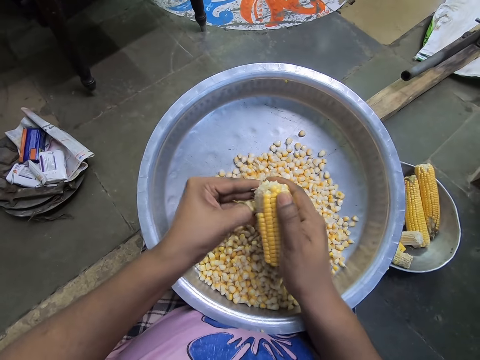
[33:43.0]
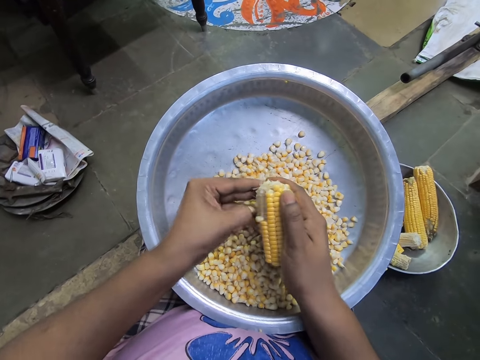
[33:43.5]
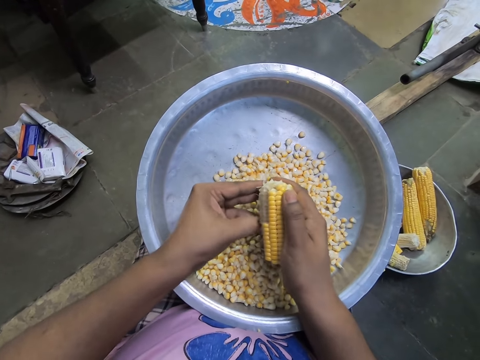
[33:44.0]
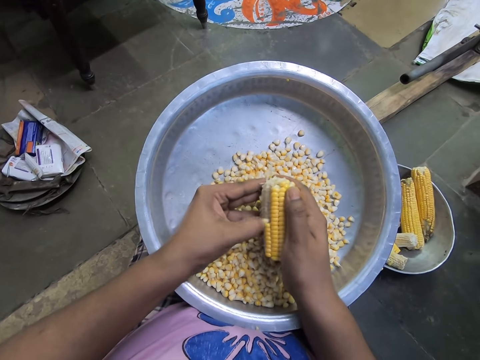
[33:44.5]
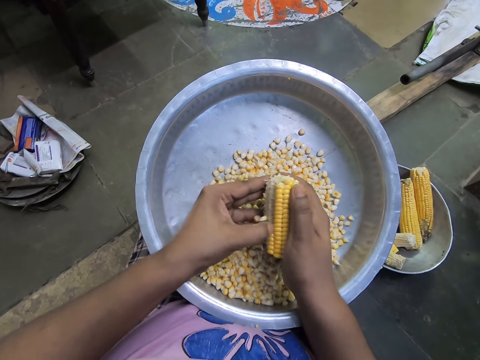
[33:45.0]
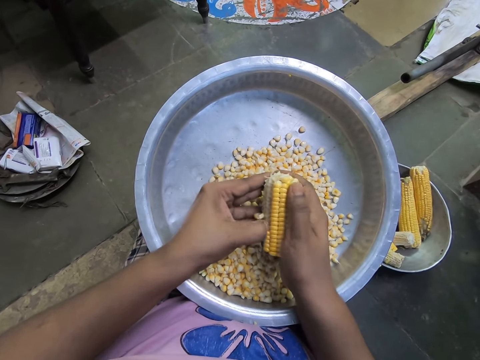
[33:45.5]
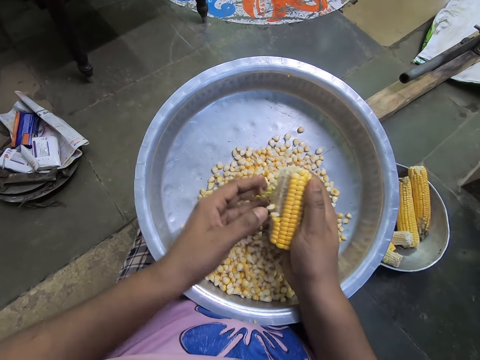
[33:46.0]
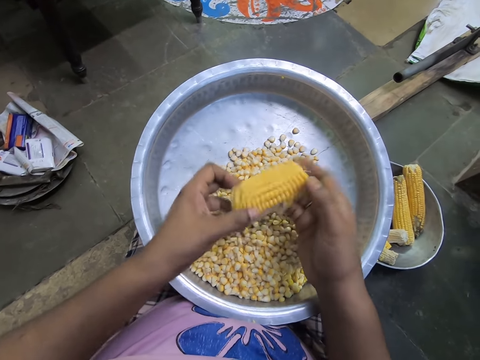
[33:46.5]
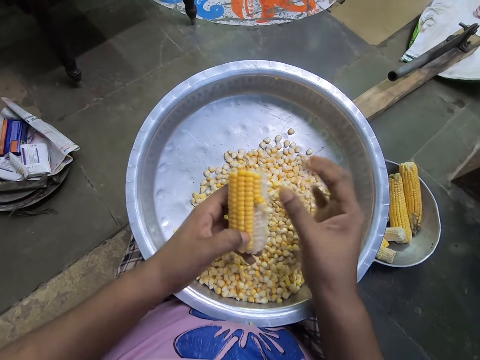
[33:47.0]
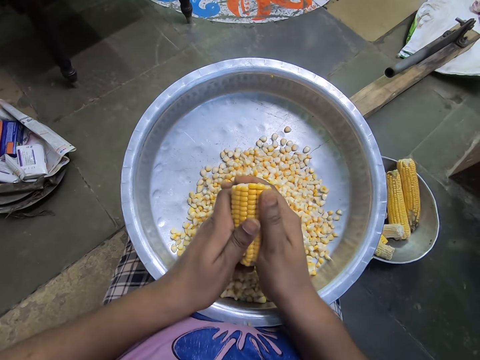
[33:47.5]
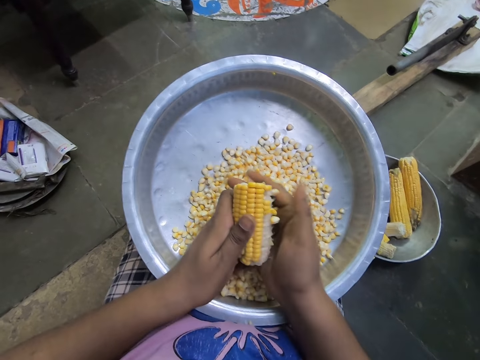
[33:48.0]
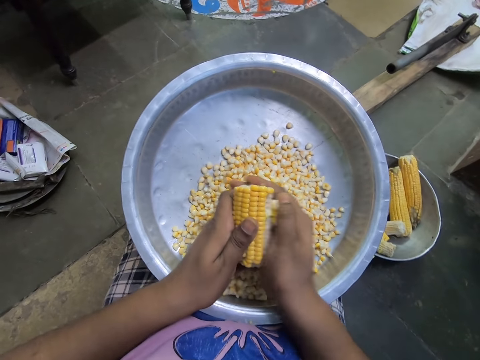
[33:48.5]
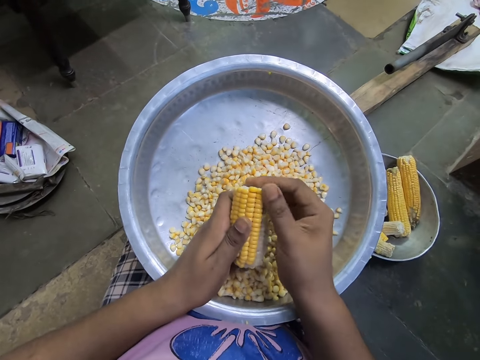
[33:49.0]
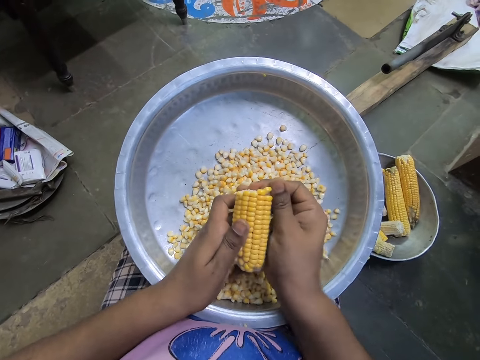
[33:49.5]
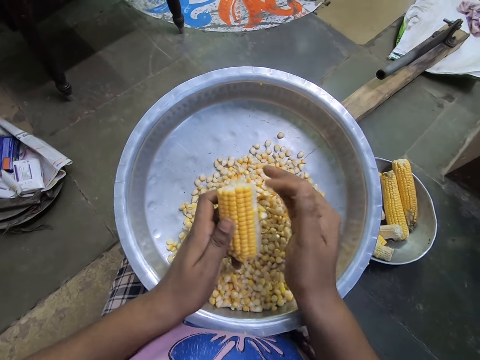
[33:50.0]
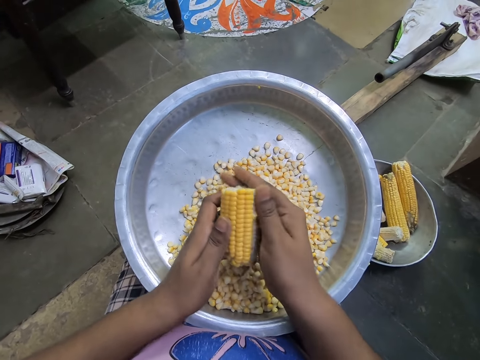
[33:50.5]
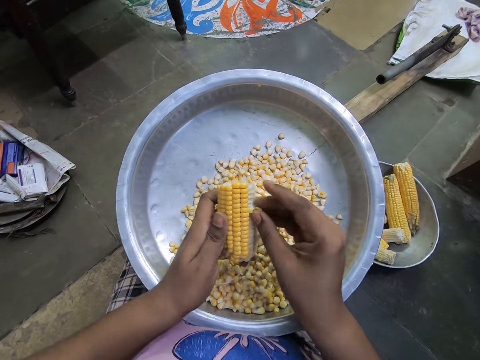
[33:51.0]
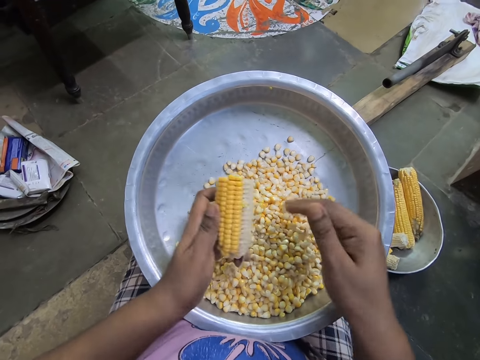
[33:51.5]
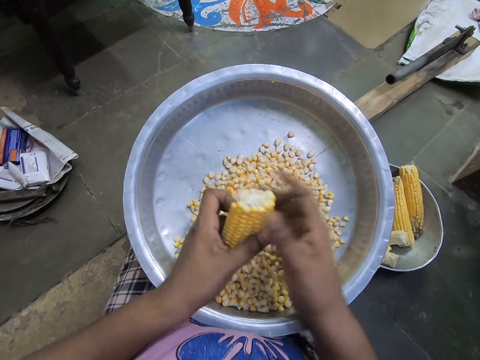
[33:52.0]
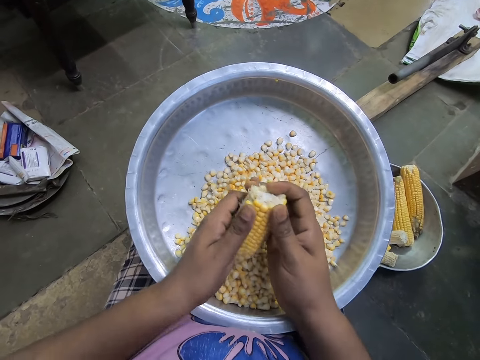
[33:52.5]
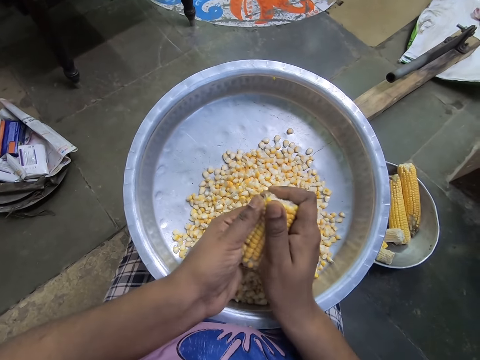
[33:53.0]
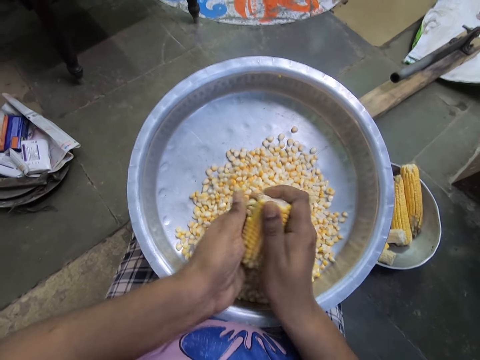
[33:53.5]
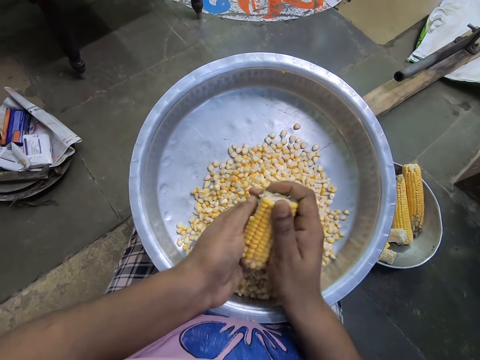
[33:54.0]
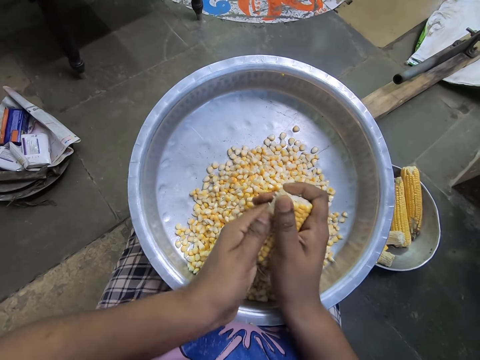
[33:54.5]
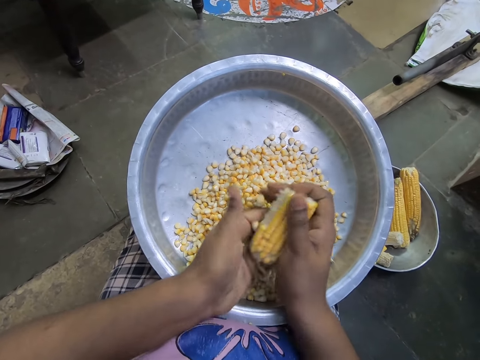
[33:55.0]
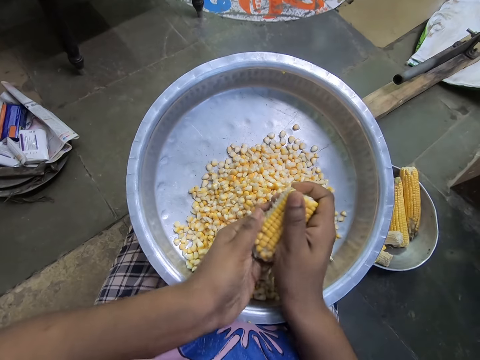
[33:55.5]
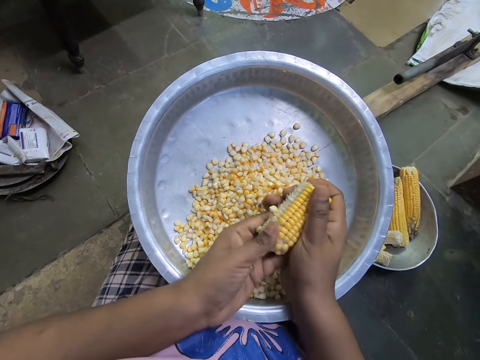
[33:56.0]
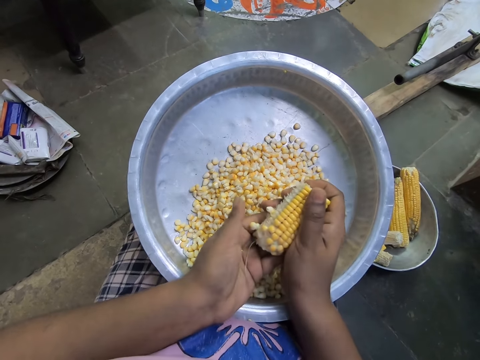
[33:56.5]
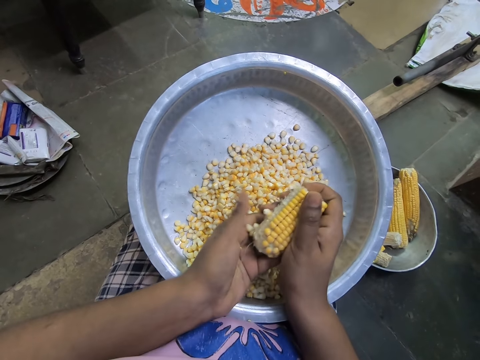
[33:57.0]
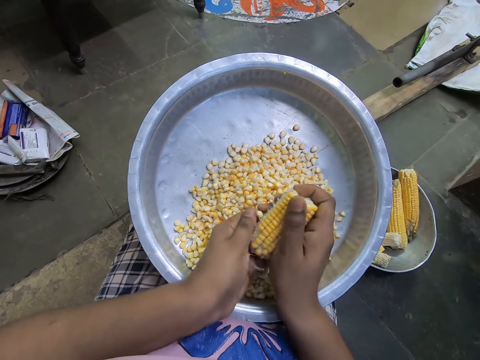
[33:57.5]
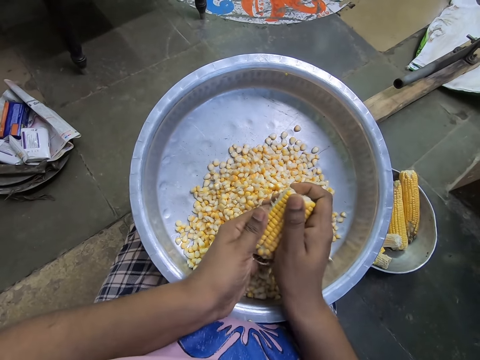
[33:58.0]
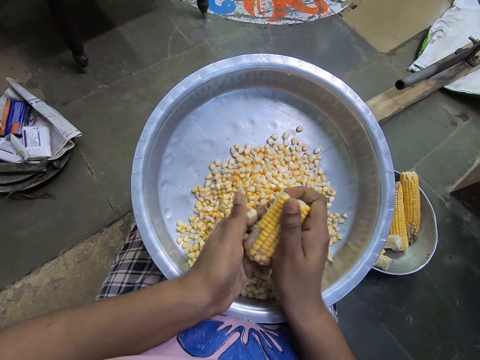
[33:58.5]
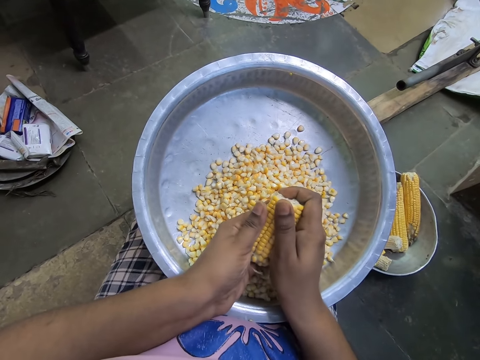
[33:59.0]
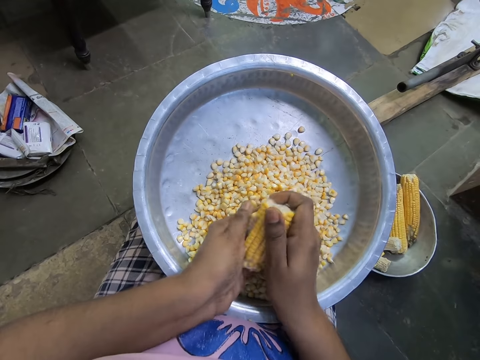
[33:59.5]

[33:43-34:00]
The camera wearer removes maize from the maize cob repeatedly. She passes the corn cob from her right hand to her left hand. She removes the kernels from the corn cob in her left hand with her right hand. She removes maize from the maize cob. She passes the corn cob from her left hand to her right hand. She removes the kernels from the corn cob in her right hand with her left hand. She removes maize from the maize cob repeatedly.

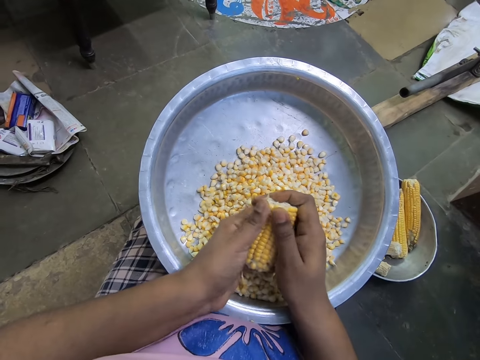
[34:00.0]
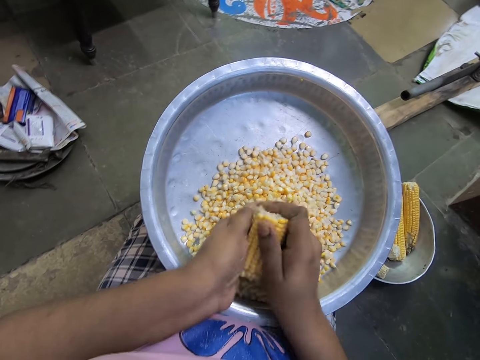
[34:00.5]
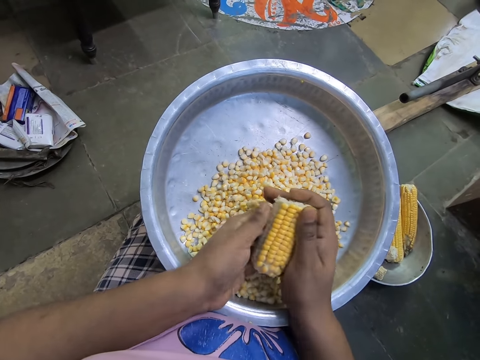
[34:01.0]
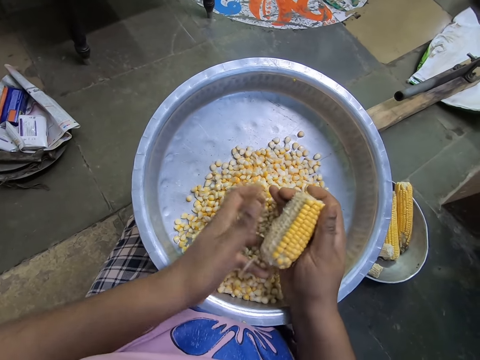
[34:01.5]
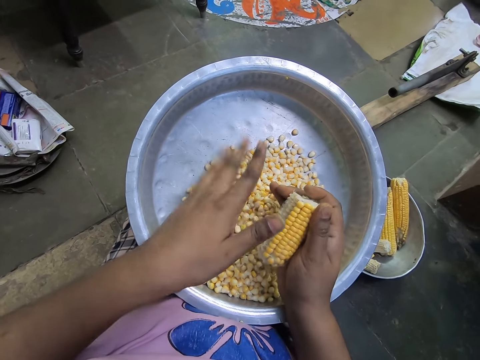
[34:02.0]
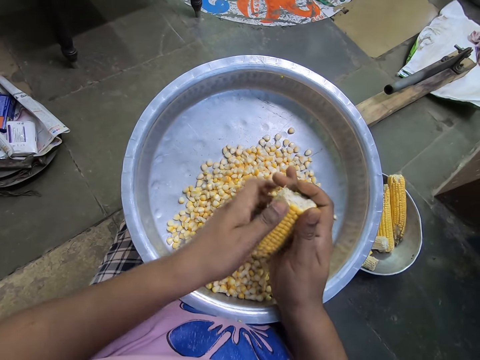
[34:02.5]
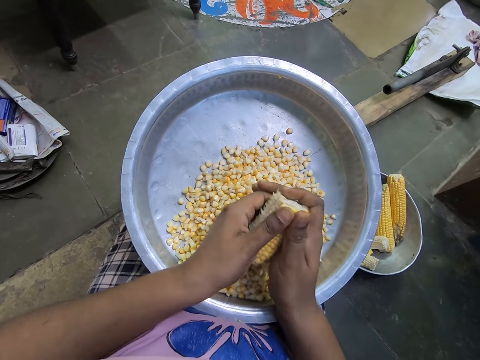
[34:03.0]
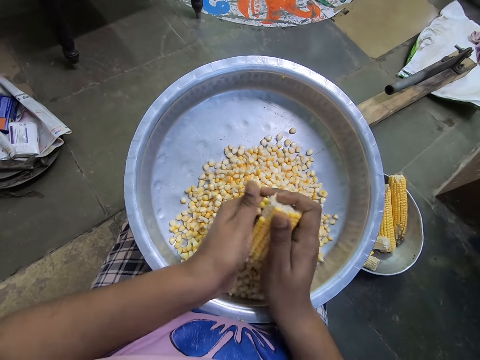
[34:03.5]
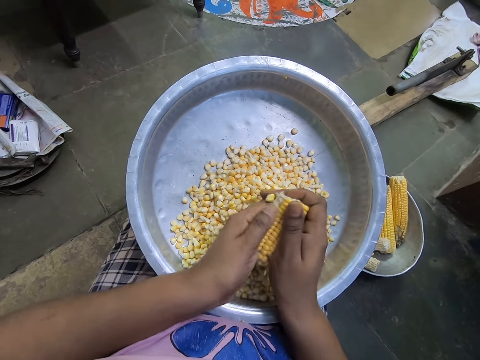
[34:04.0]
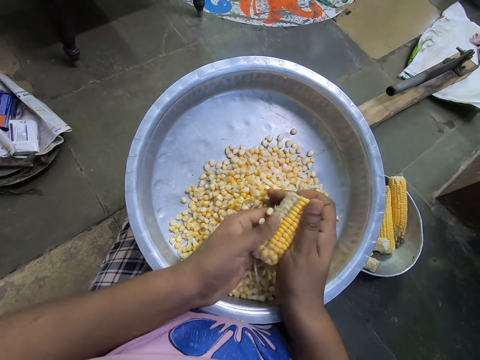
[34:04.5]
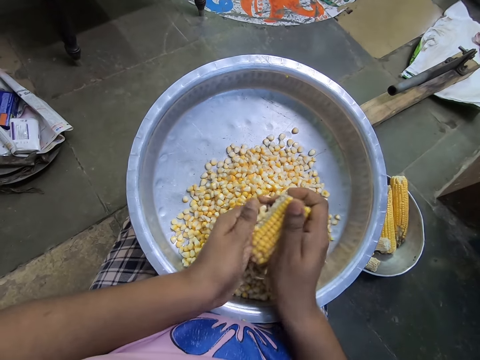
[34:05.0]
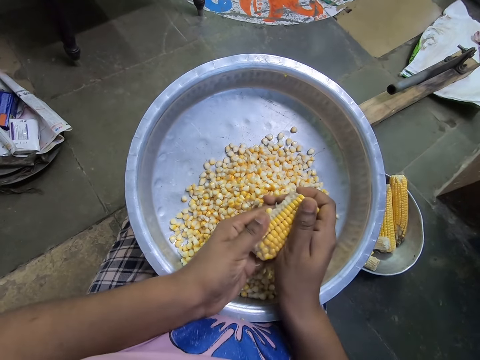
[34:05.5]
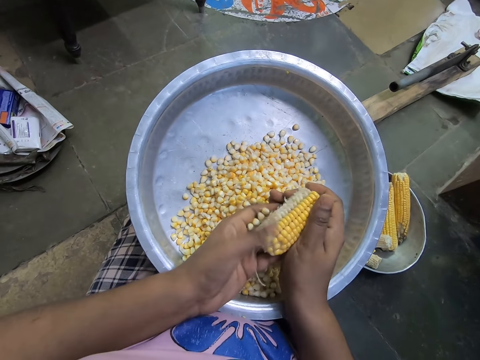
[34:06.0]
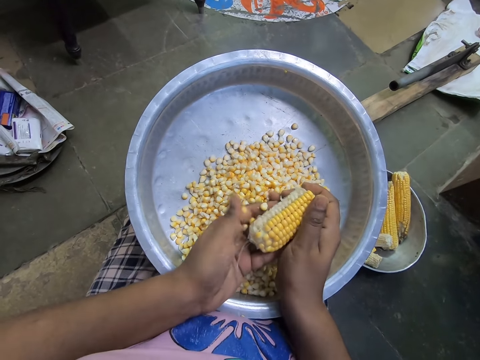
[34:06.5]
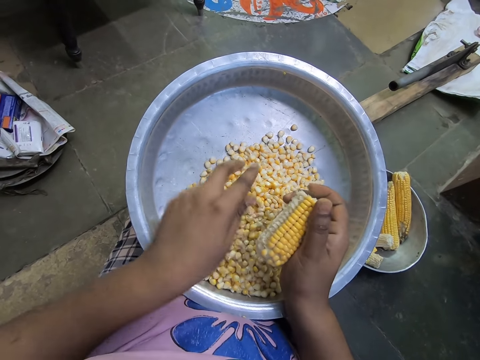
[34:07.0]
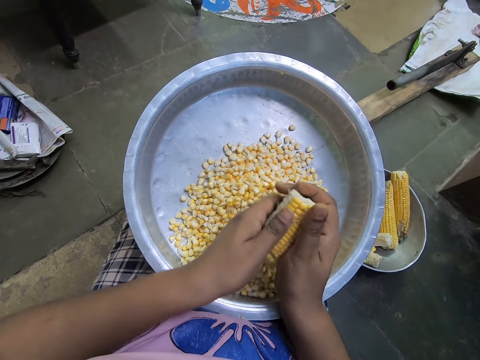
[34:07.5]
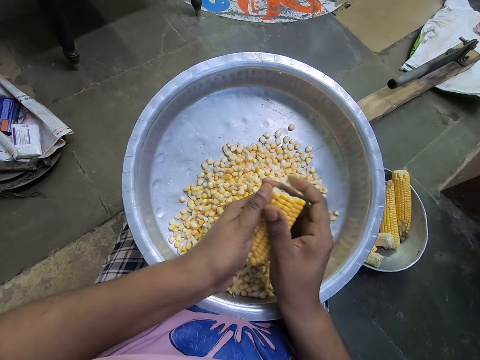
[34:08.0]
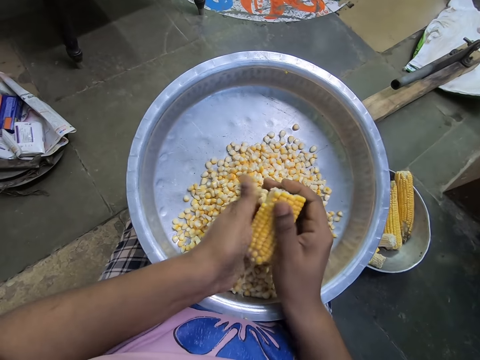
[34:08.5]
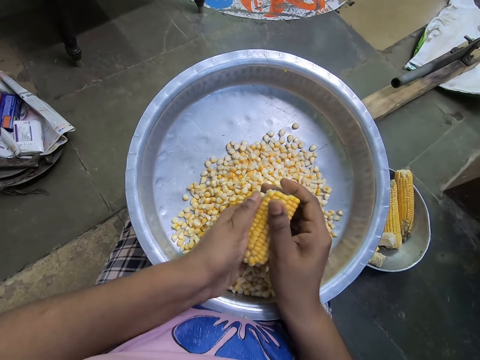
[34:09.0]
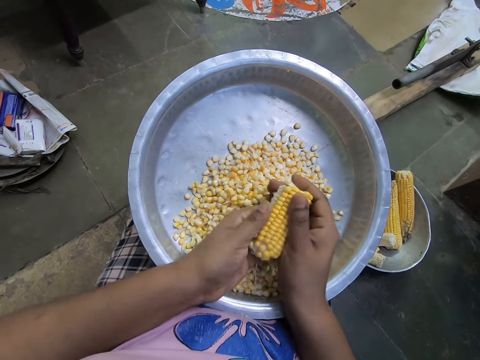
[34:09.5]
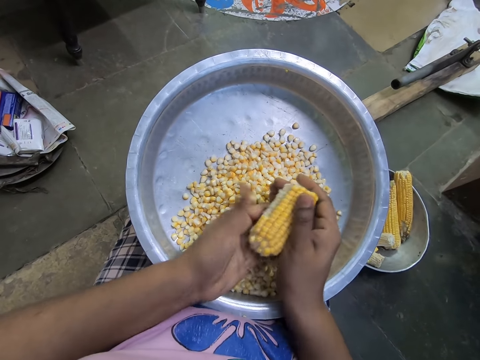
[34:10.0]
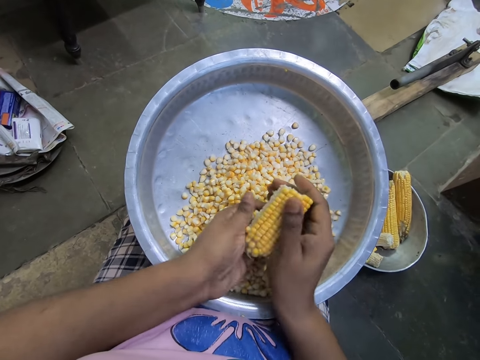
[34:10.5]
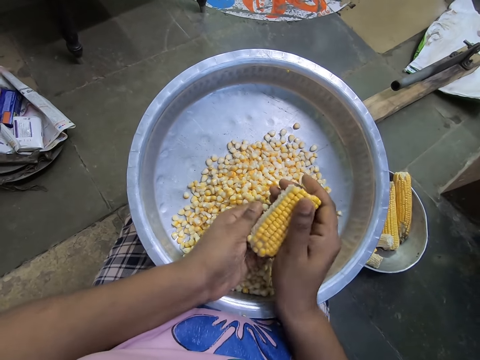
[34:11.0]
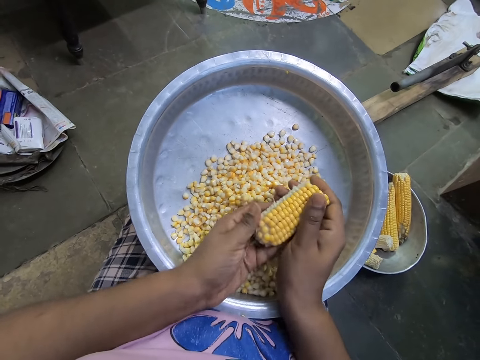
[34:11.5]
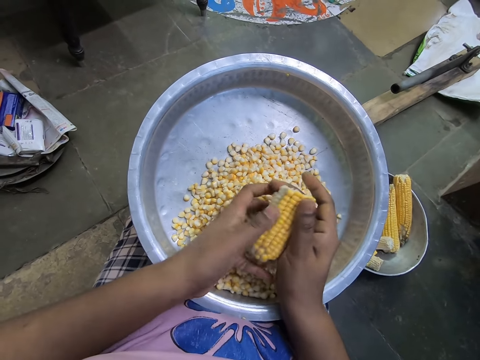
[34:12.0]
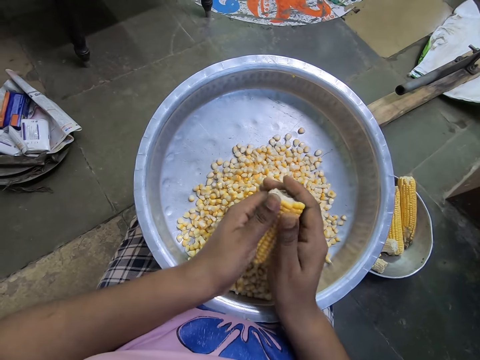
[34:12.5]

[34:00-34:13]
The camera wearer removes maize from the maize cob repeatedly.
